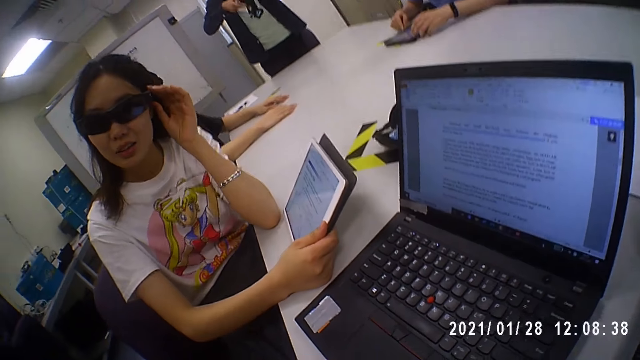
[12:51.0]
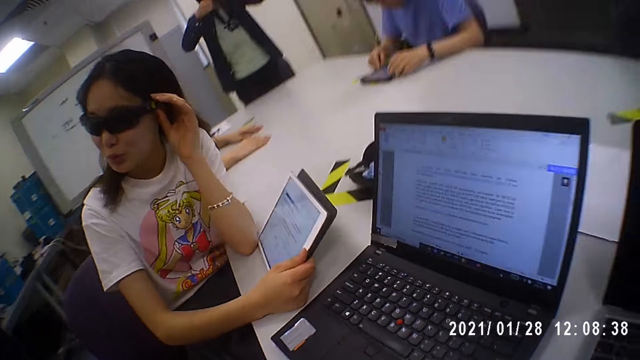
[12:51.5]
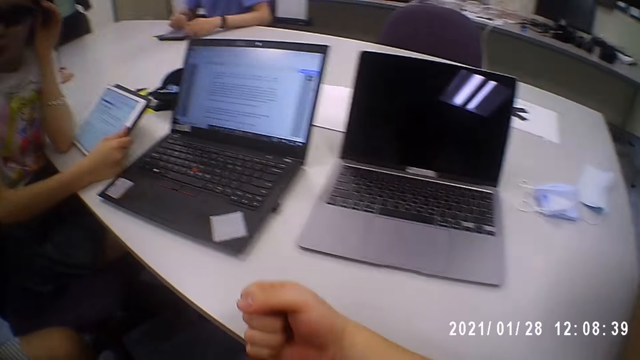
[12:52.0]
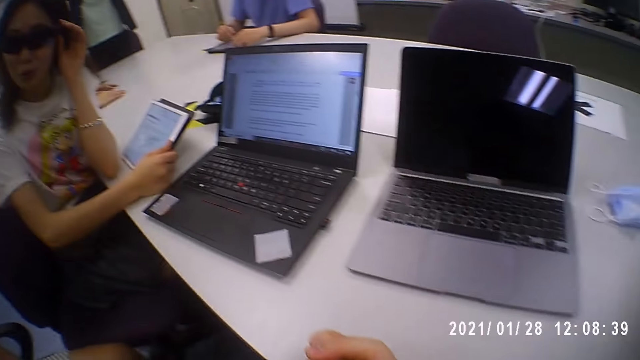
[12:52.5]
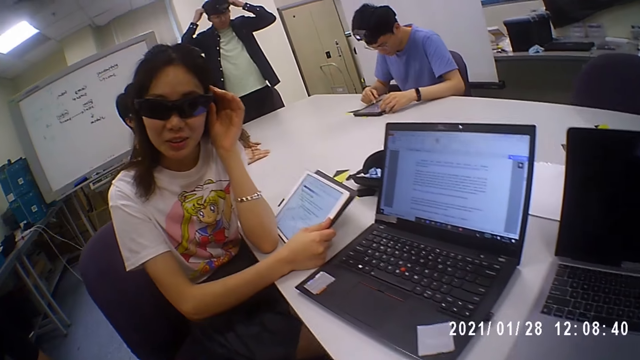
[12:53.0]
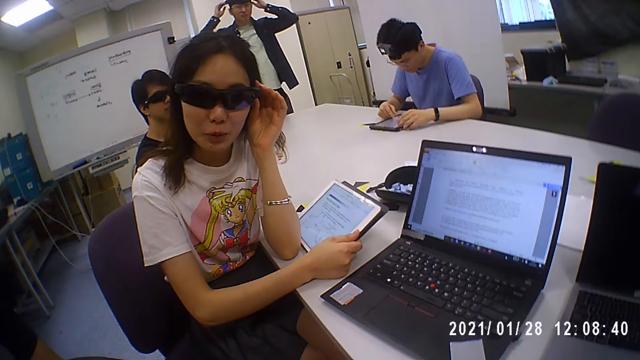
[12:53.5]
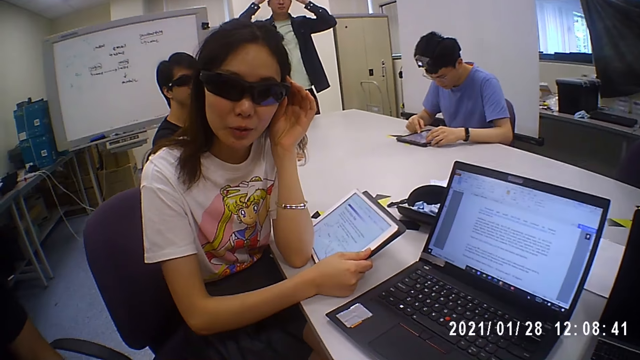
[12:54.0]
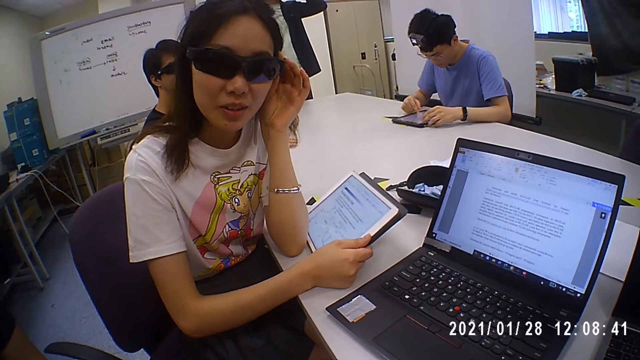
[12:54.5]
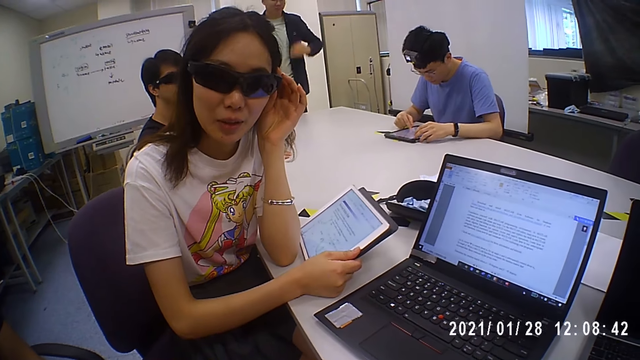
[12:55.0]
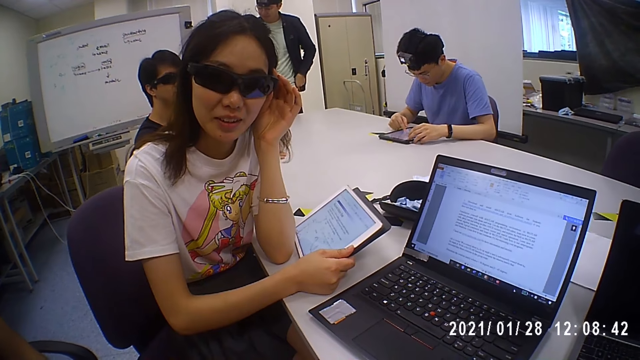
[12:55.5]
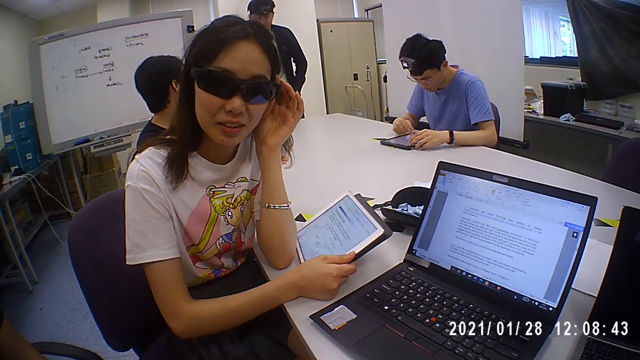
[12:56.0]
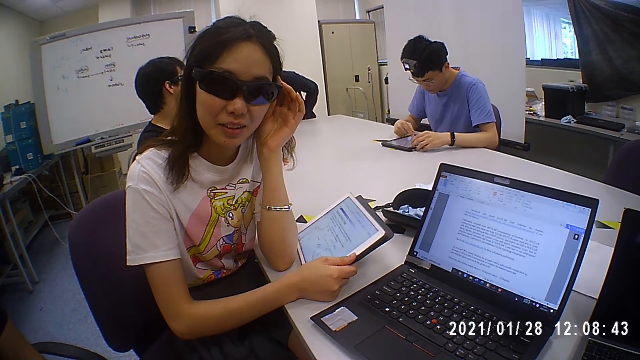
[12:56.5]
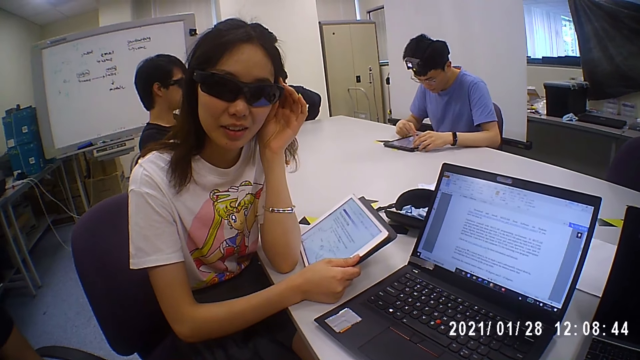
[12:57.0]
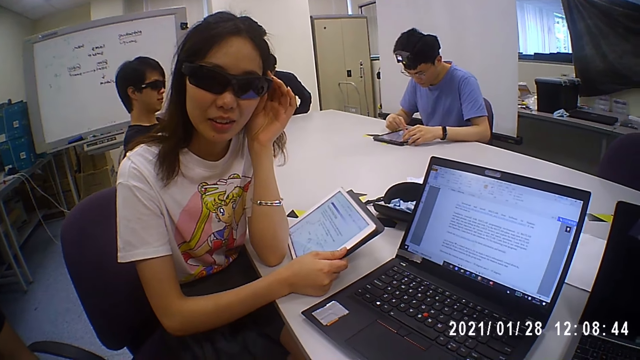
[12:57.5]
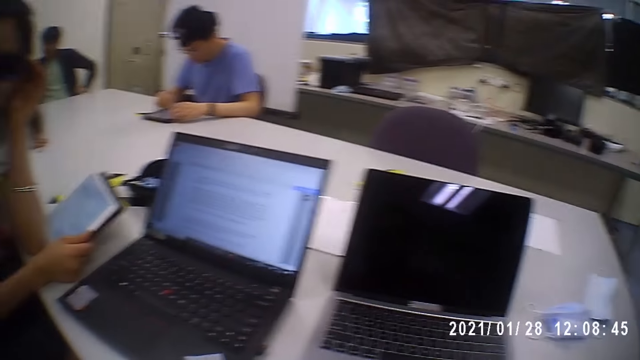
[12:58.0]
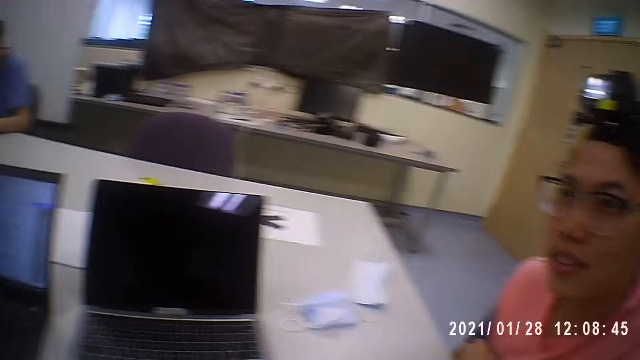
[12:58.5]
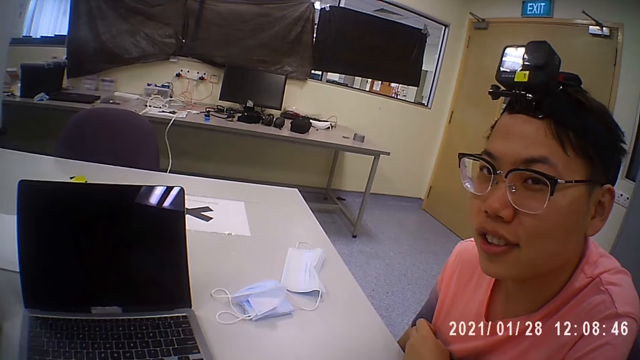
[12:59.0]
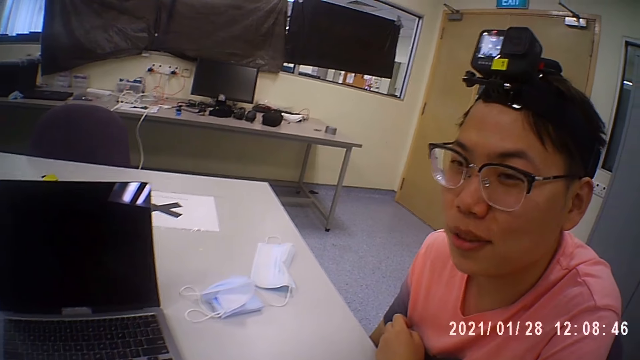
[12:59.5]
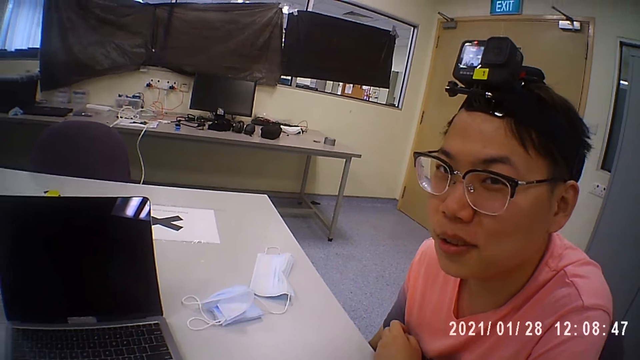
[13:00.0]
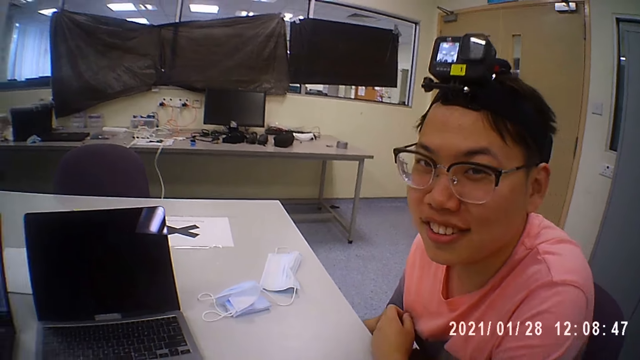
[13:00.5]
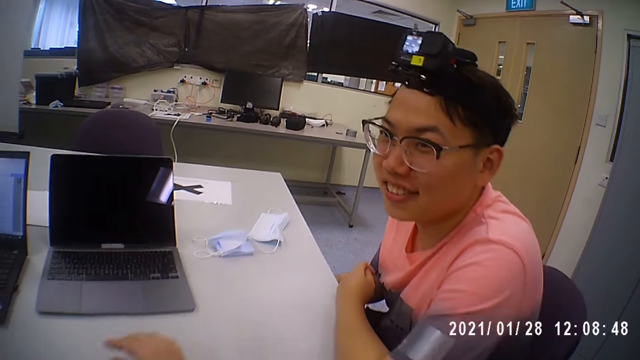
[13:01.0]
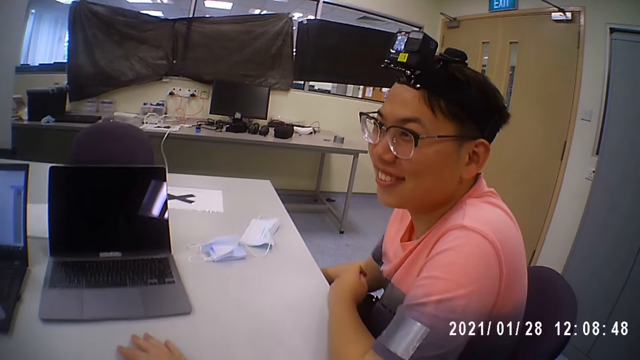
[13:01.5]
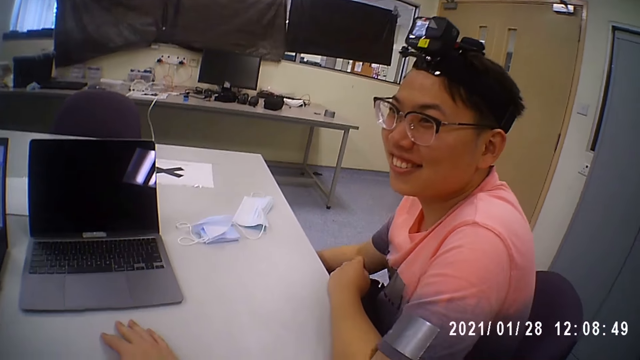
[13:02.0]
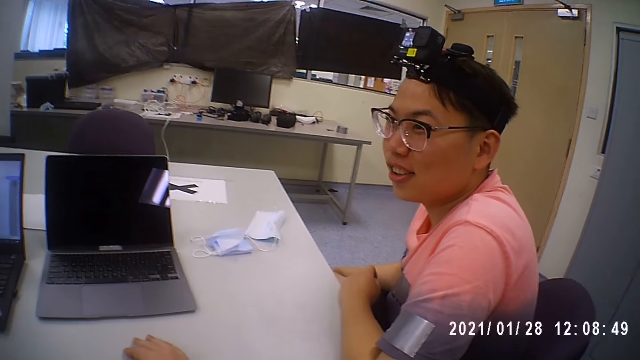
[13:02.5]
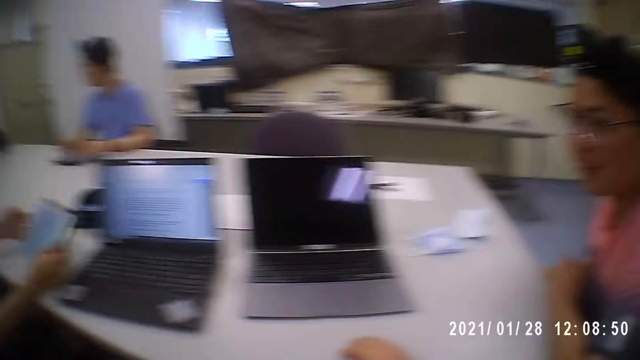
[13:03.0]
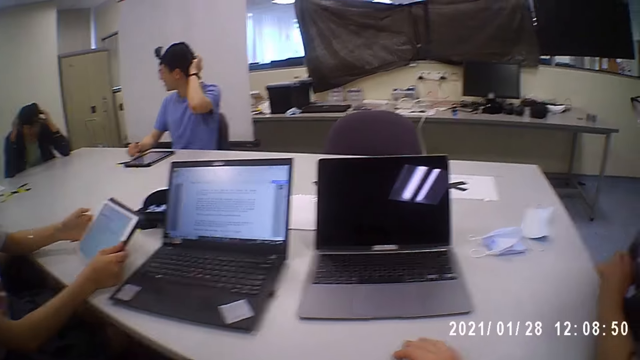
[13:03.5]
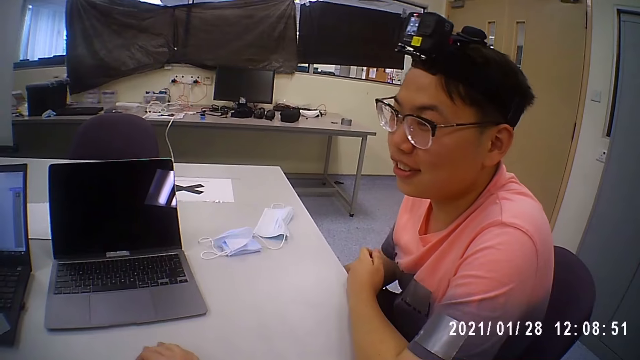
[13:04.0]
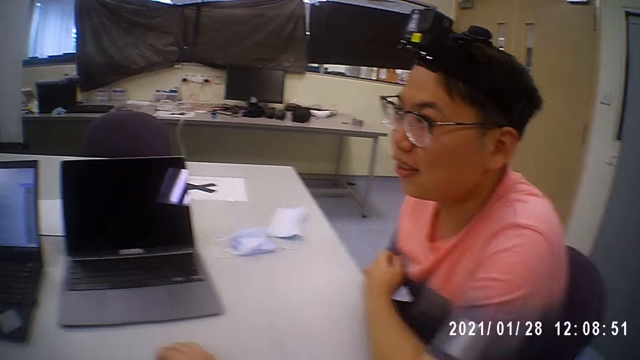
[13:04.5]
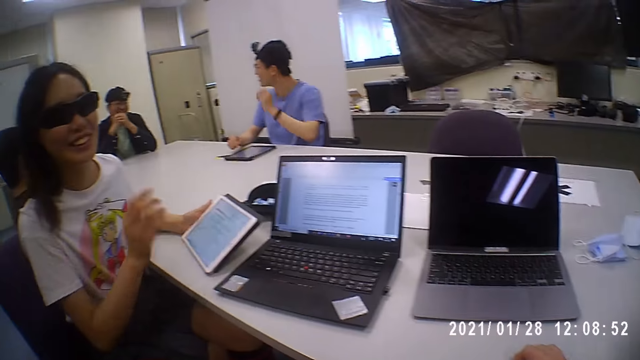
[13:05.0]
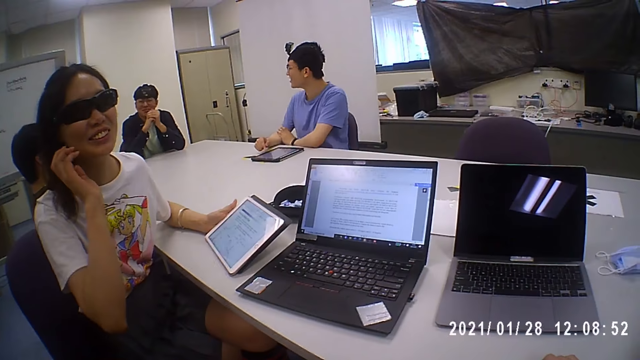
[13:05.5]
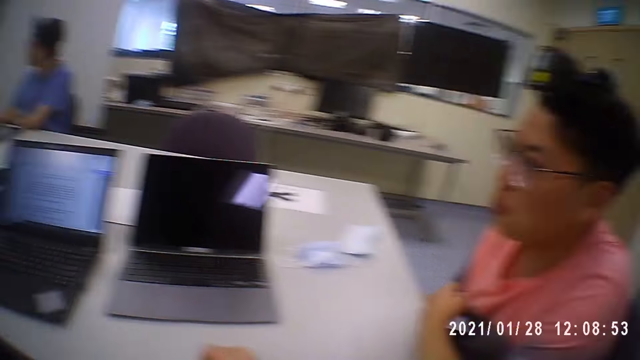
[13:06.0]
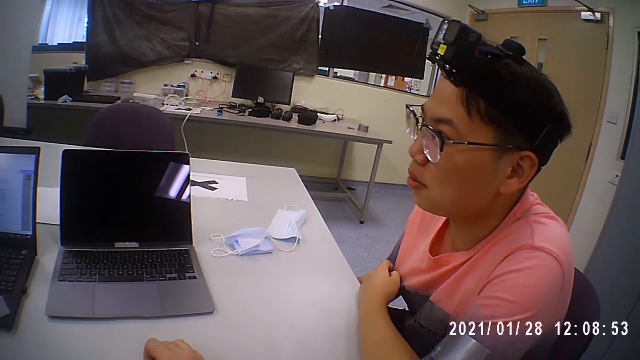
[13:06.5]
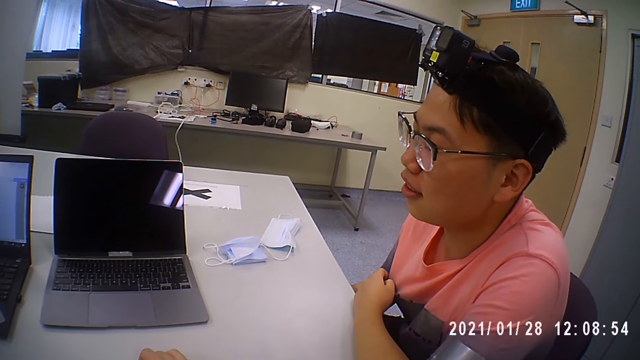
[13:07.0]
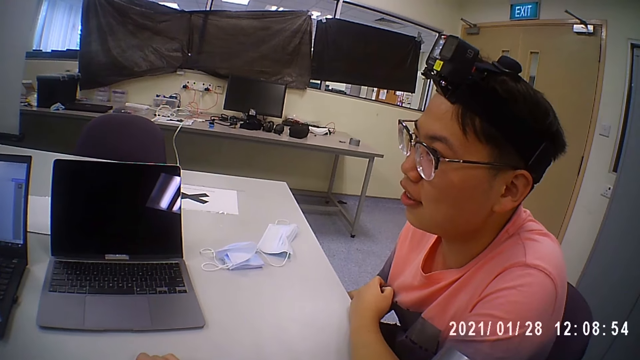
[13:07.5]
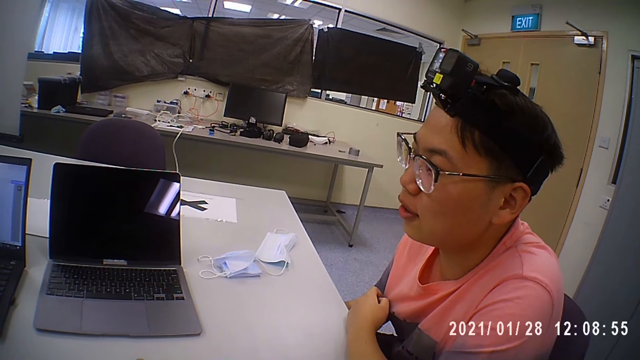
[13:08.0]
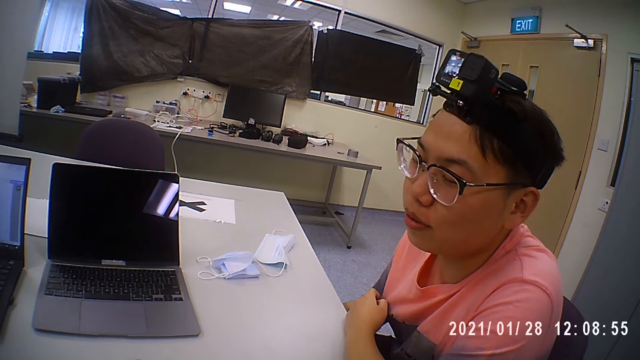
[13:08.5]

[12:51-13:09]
A man wears the camera on his head with both hands. The man moves his shirt with his left hand, and sits on a chair. The camera wearer looks at another man. The other man converses with the camera wearer and a woman. The camera wearer places his right hand on the table. The first man converses with a third man and a fourth man. The fourth man touches his head with his left hand.
